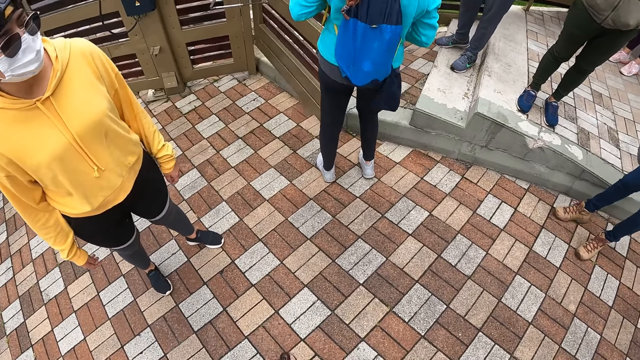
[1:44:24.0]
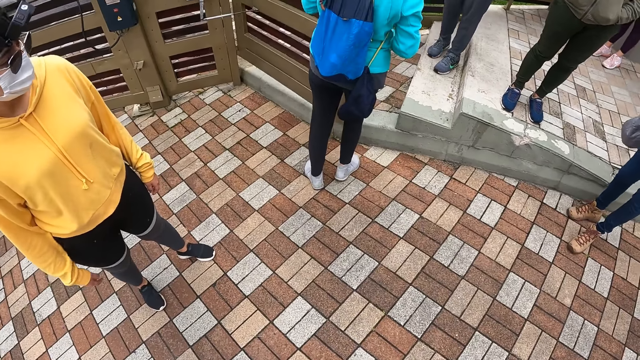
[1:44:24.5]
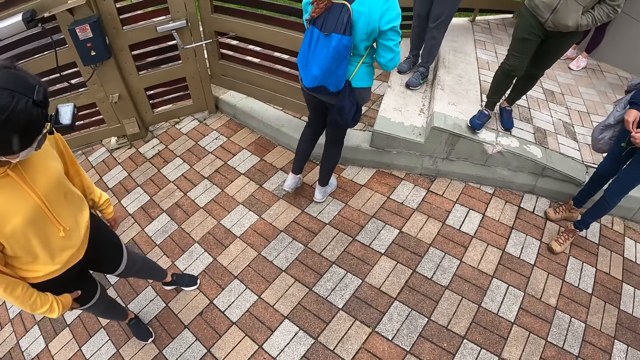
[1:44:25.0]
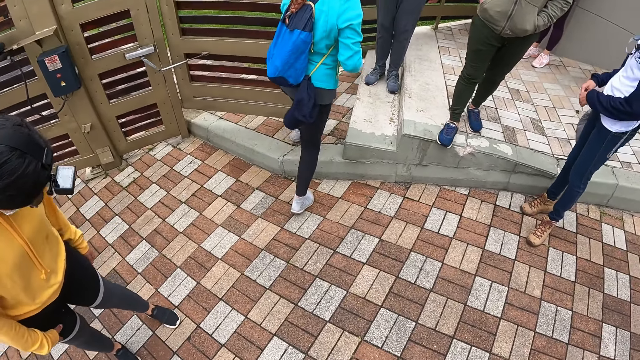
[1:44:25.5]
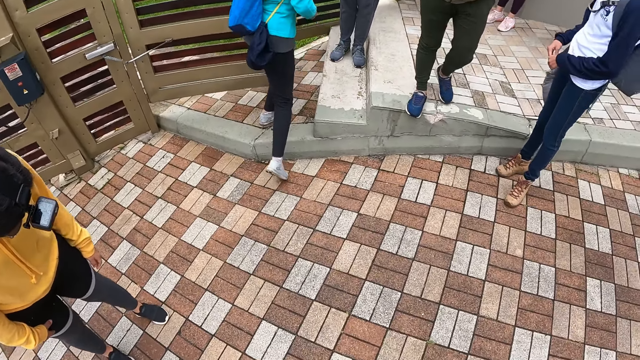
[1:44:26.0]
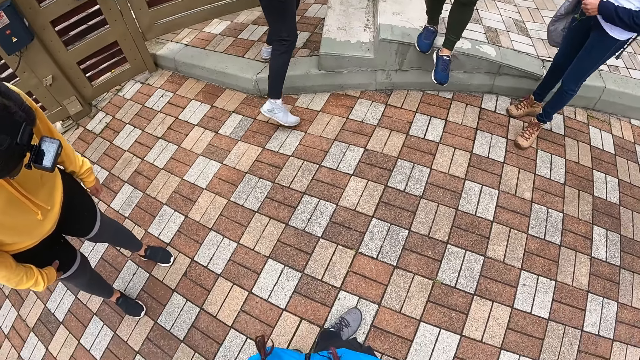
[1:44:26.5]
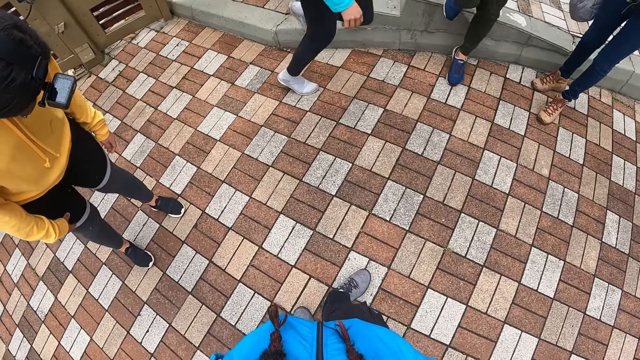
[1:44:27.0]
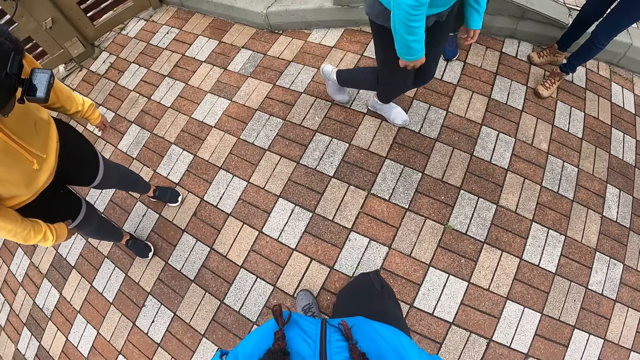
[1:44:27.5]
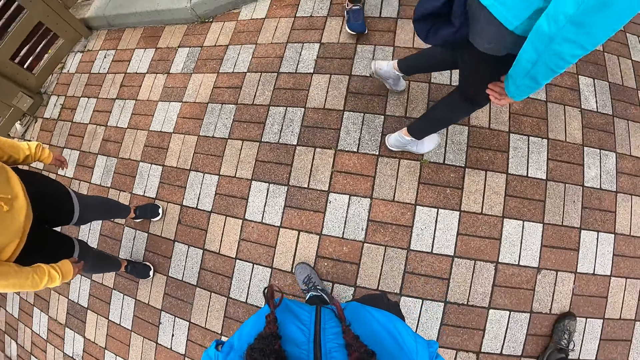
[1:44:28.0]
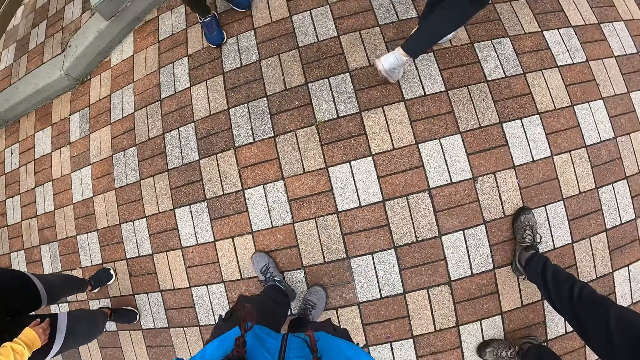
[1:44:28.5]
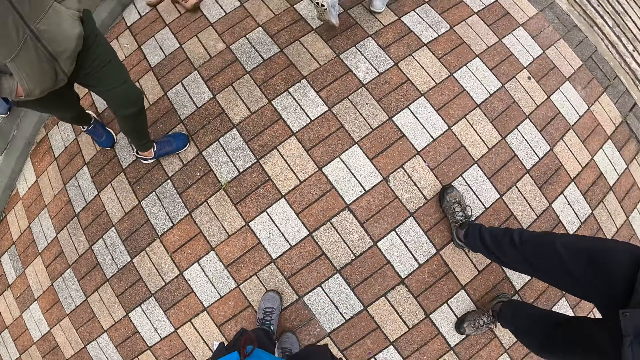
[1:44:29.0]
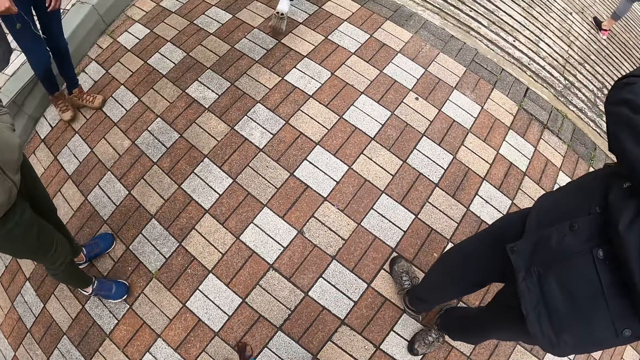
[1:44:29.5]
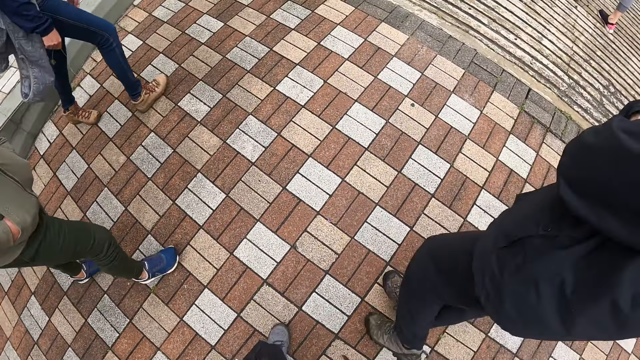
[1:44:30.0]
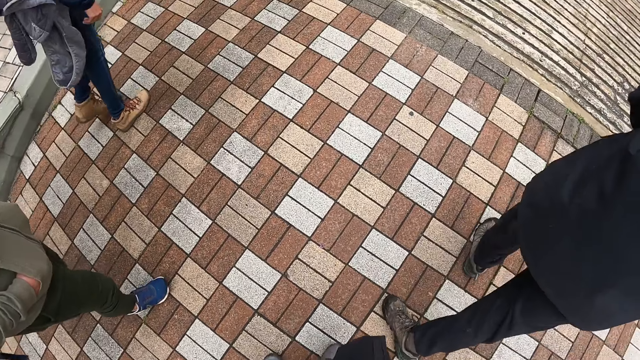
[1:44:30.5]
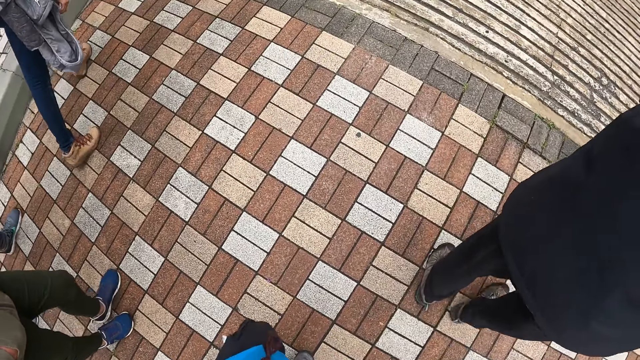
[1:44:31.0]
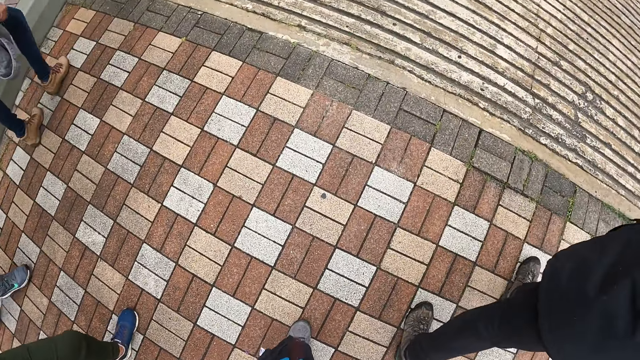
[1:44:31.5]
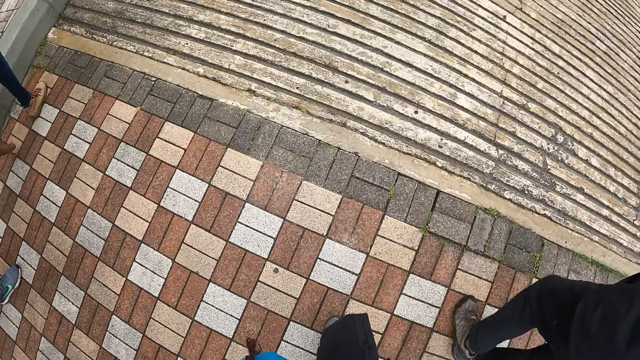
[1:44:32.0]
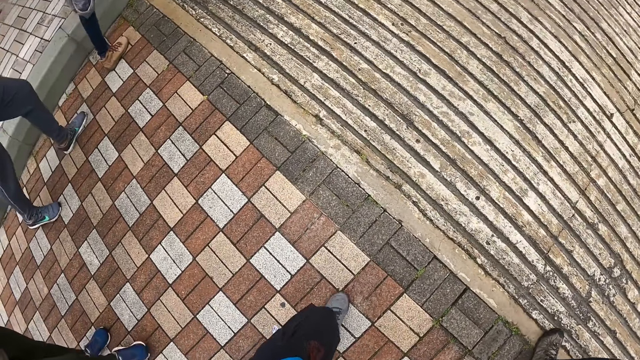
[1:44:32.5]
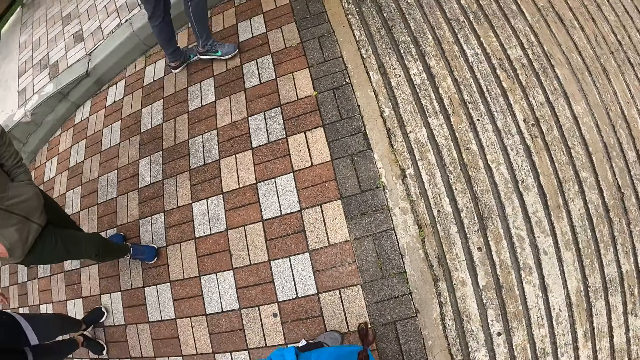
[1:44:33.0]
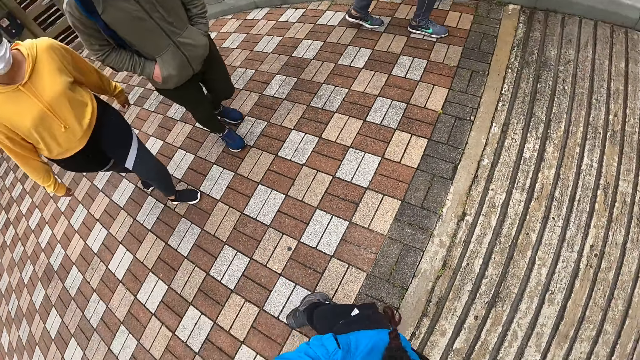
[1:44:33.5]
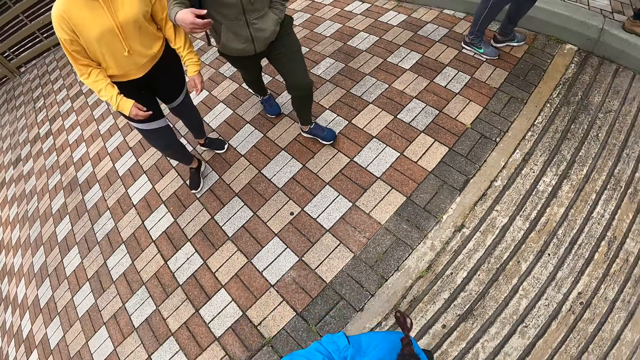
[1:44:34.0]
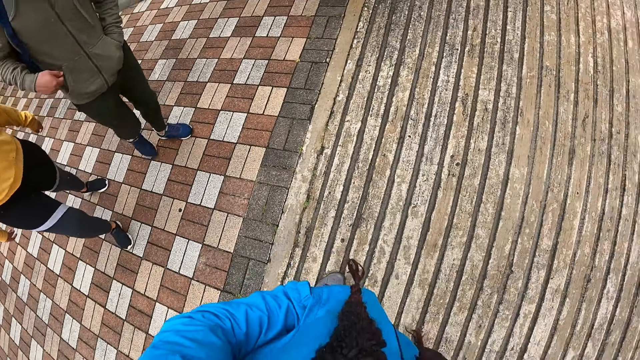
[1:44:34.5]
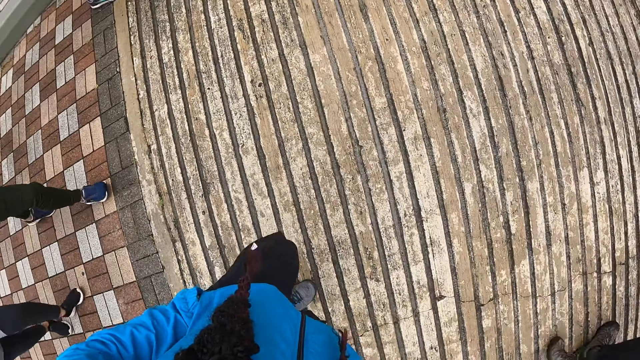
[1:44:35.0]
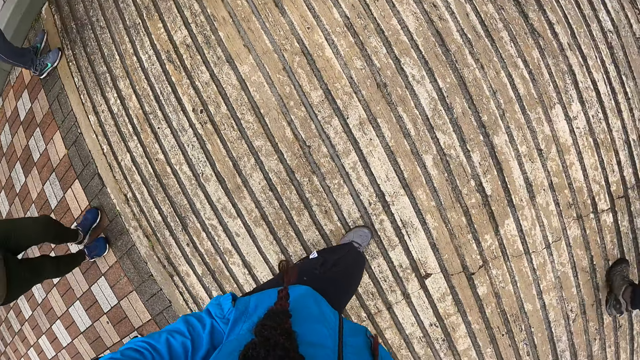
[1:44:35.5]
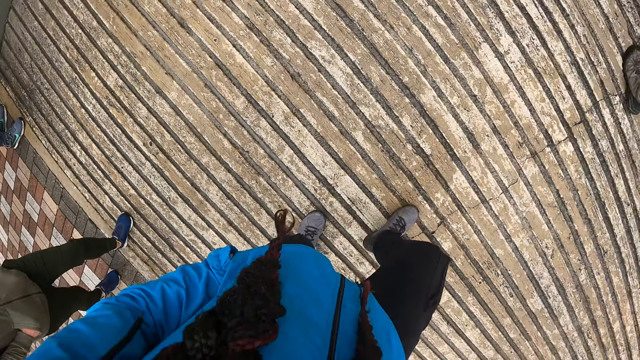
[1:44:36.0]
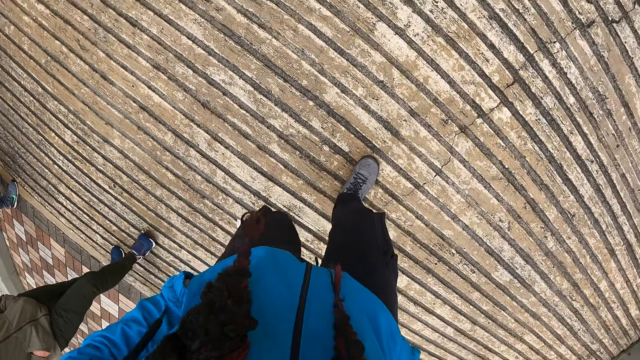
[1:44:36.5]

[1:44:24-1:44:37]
The woman walks on the walkway. The camera wearer walks on the walkway. The man walks on the walkway. The other man walks on the walkway. Another woman walks on the walkway. Another woman walks on the walkway.

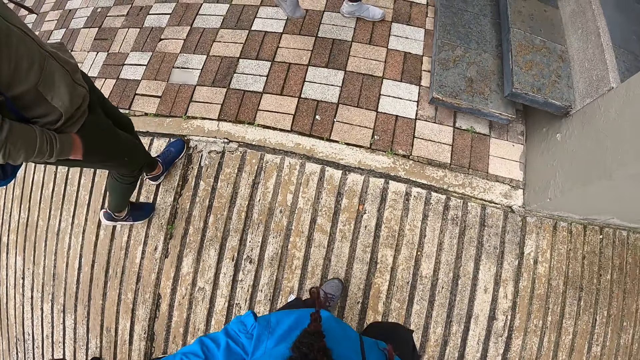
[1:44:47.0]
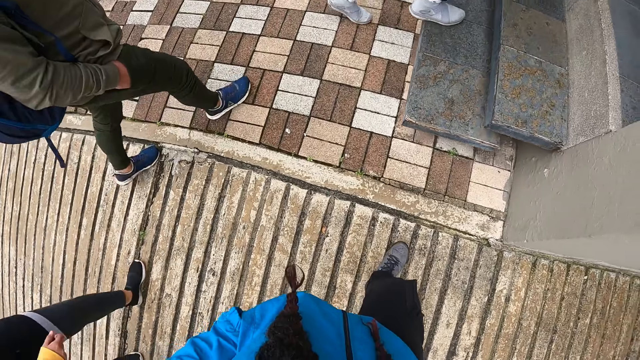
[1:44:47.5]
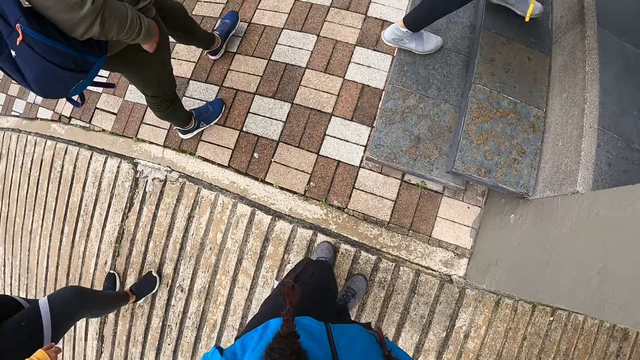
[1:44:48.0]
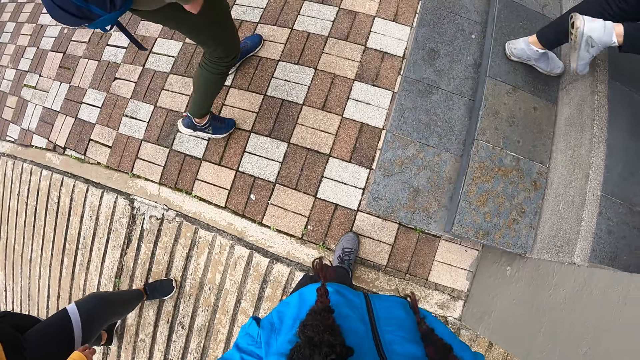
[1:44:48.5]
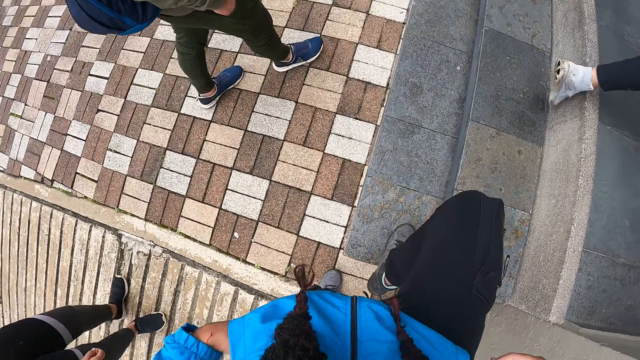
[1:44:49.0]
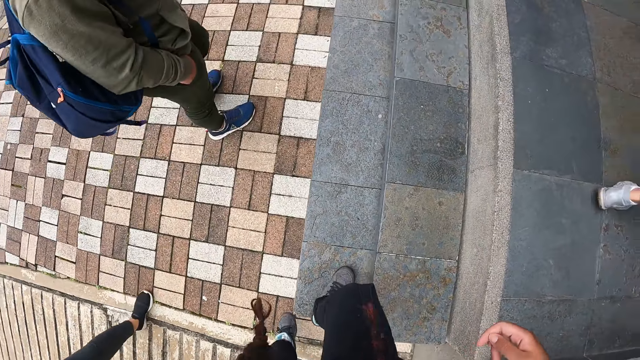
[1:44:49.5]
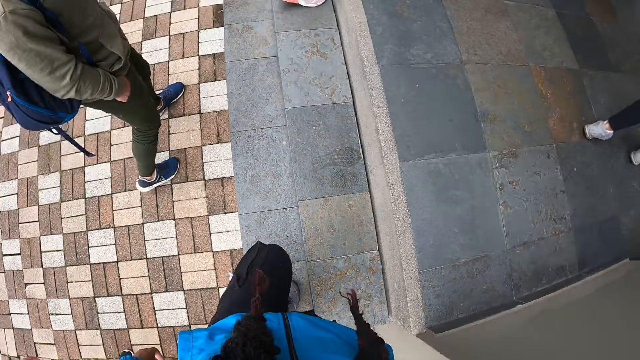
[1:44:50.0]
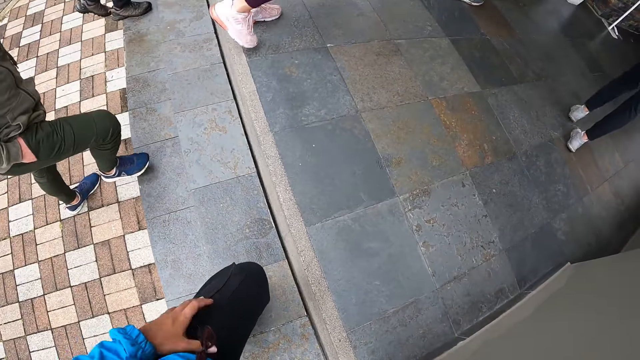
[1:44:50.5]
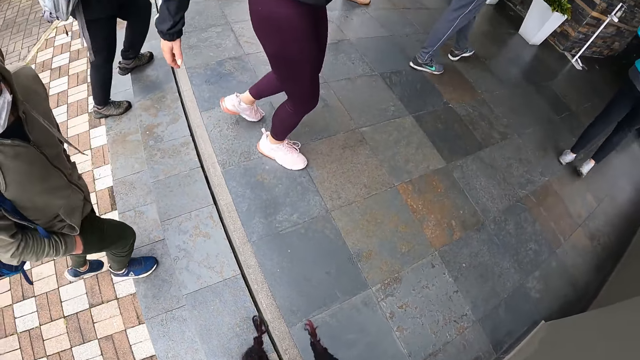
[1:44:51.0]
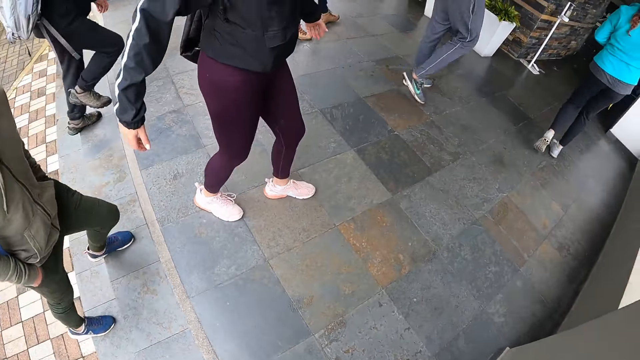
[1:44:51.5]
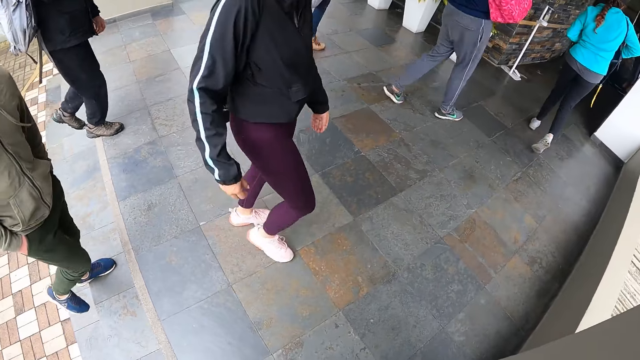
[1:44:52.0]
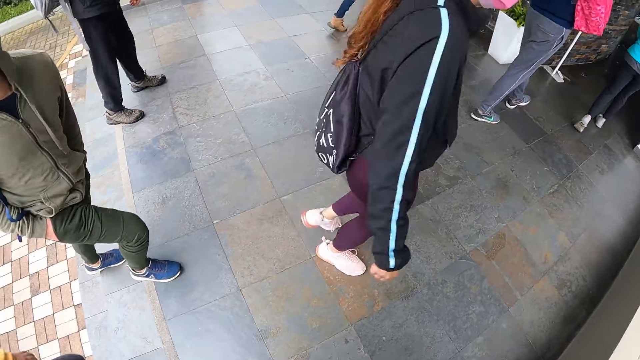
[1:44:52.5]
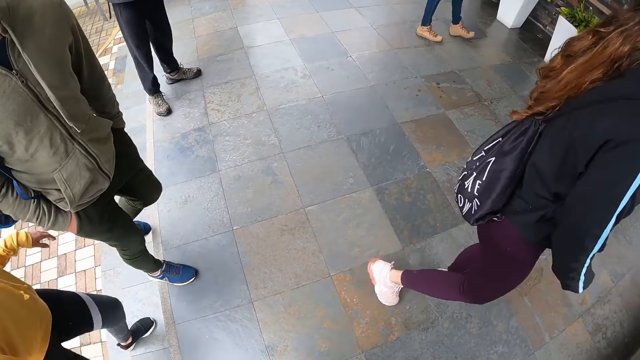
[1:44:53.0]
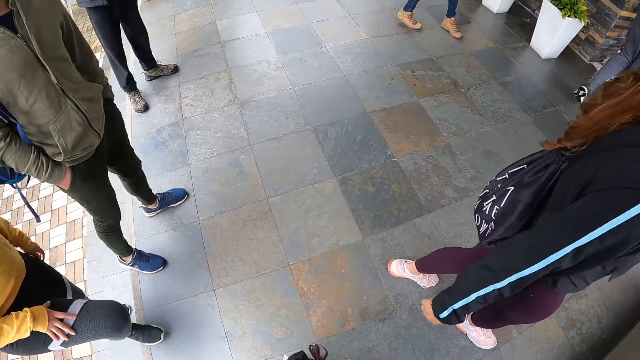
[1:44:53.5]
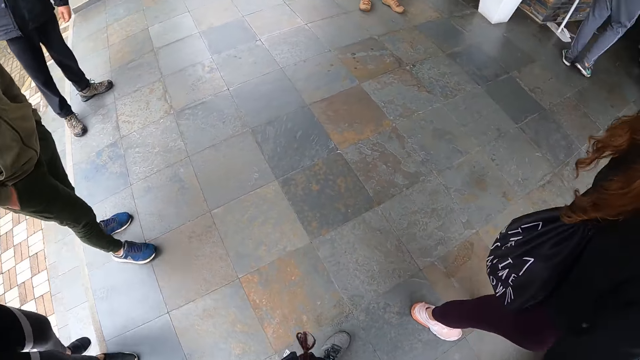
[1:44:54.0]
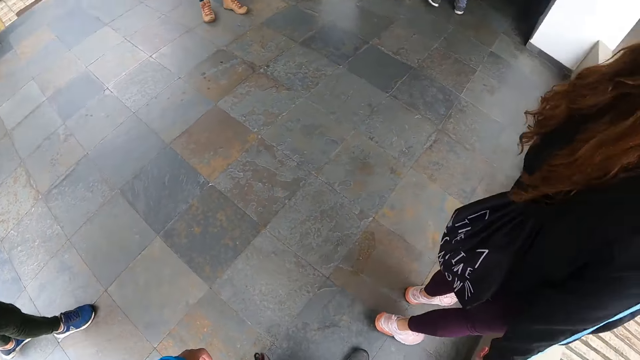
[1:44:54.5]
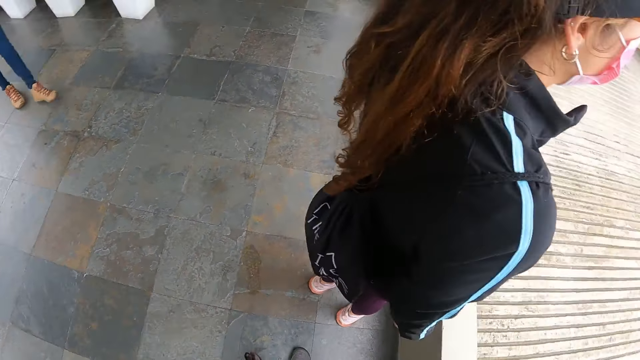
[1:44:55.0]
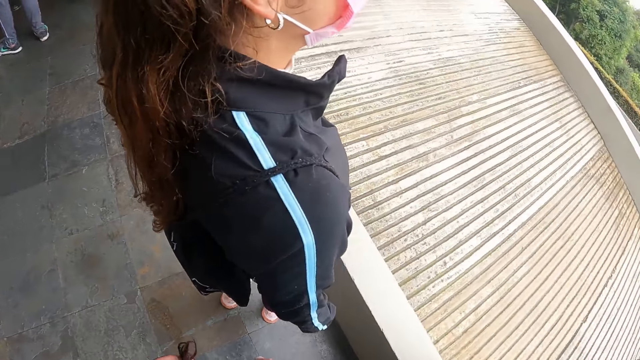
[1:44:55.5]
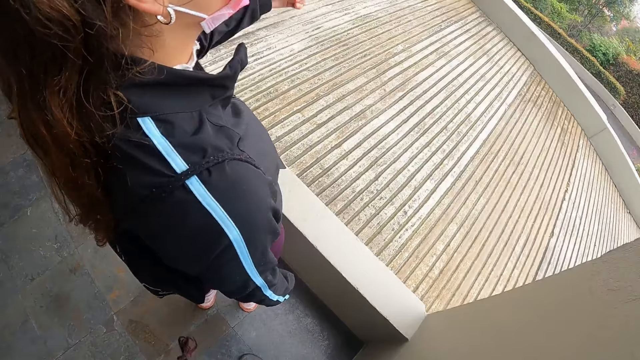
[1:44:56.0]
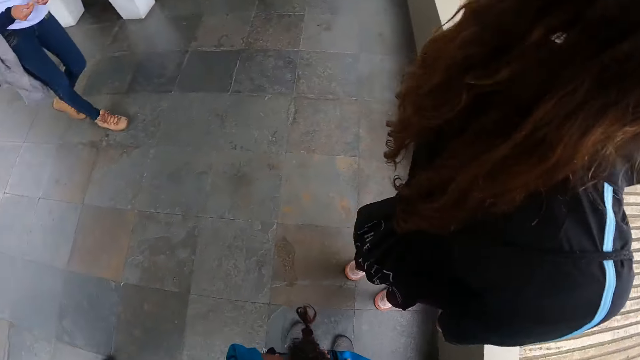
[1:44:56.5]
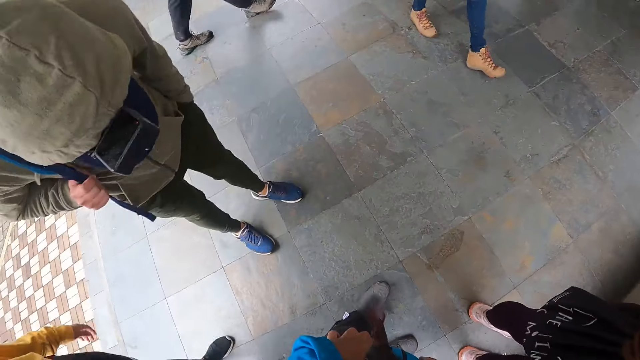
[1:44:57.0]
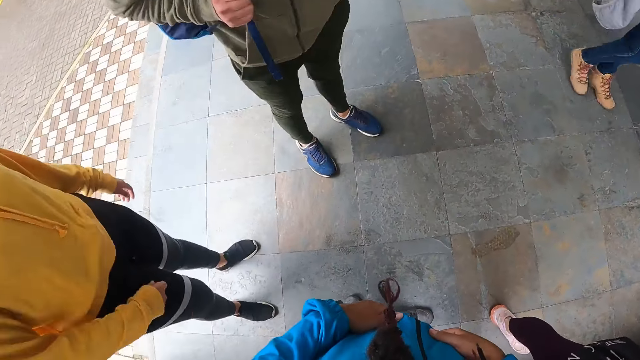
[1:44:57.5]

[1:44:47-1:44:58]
A woman climbs stairs. The camera wearer climbs the stairs. A man climbs the stairs. Another man climbs the stairs. A lady stares at the compound. The camera wearer stares at the compound. They interact with another lady.
